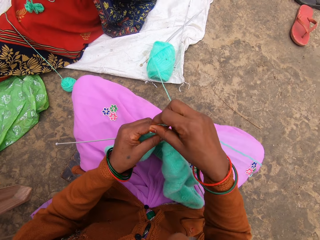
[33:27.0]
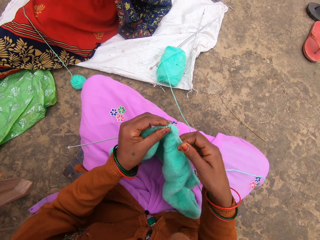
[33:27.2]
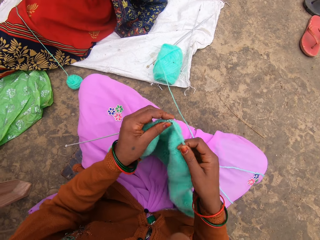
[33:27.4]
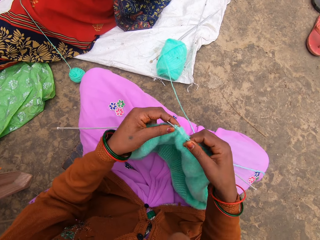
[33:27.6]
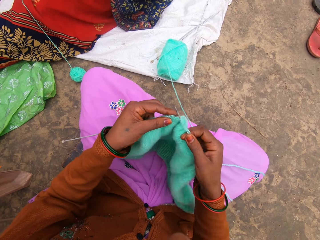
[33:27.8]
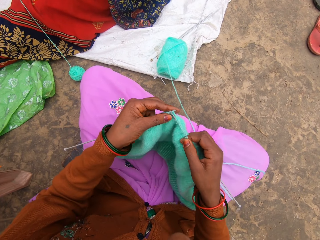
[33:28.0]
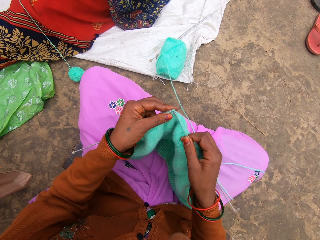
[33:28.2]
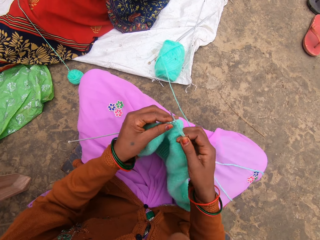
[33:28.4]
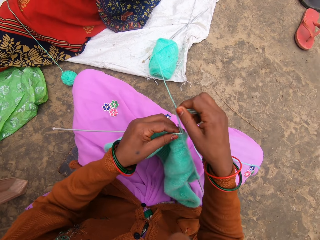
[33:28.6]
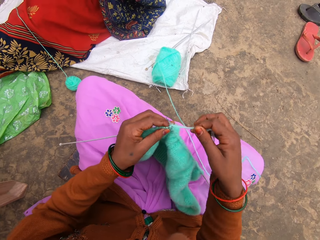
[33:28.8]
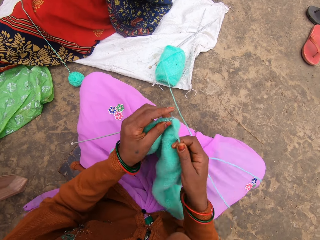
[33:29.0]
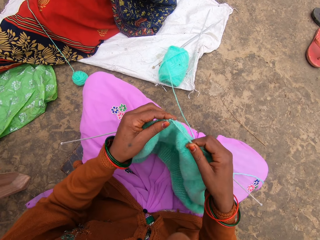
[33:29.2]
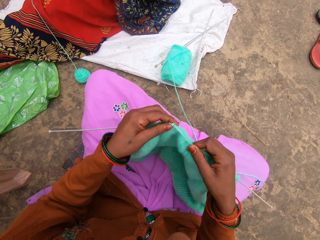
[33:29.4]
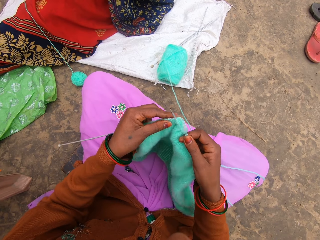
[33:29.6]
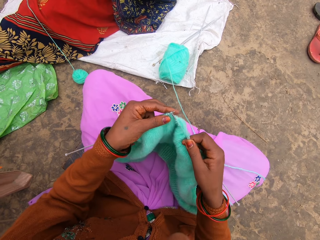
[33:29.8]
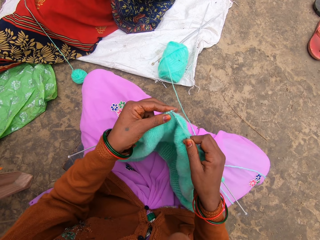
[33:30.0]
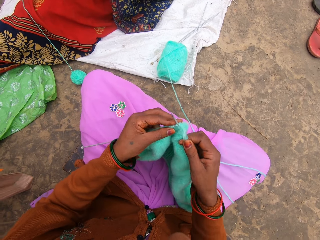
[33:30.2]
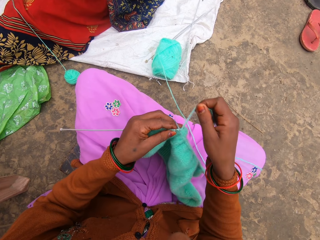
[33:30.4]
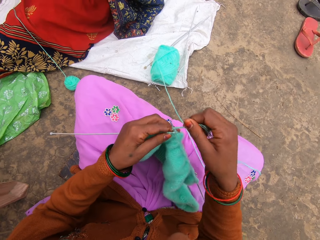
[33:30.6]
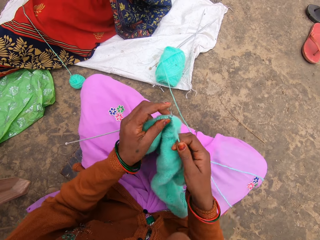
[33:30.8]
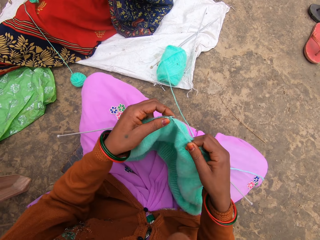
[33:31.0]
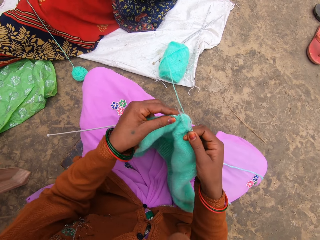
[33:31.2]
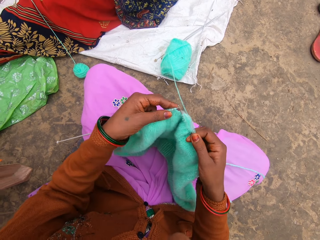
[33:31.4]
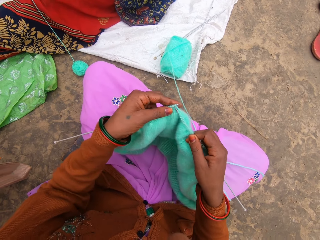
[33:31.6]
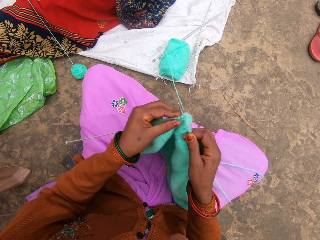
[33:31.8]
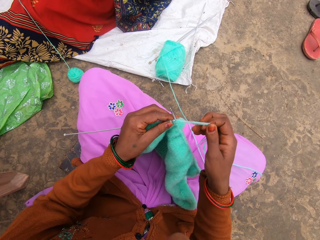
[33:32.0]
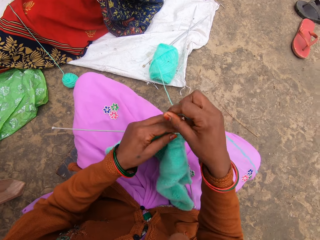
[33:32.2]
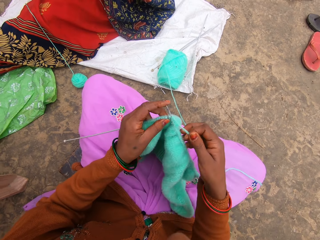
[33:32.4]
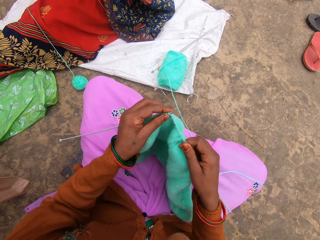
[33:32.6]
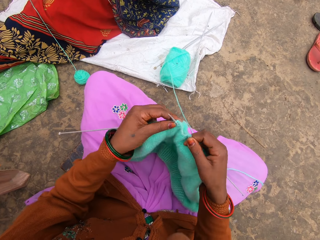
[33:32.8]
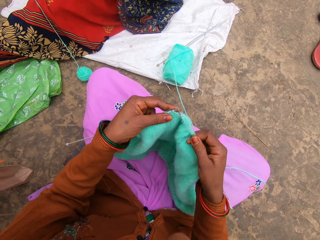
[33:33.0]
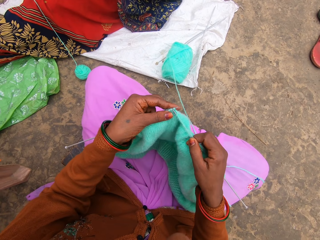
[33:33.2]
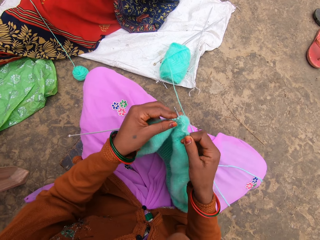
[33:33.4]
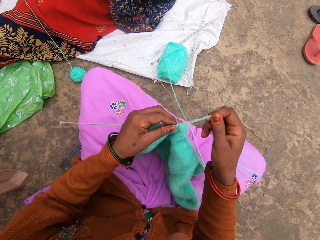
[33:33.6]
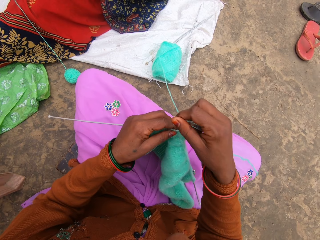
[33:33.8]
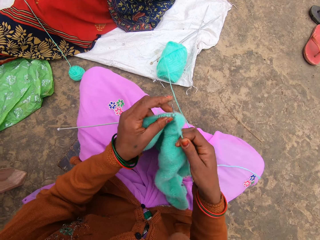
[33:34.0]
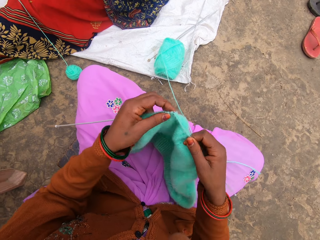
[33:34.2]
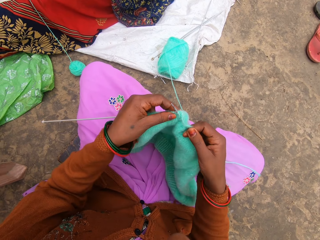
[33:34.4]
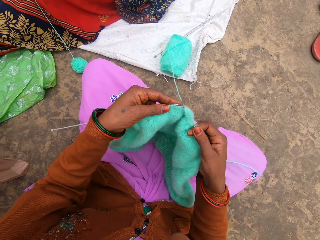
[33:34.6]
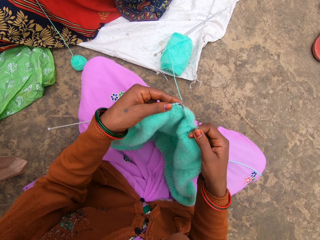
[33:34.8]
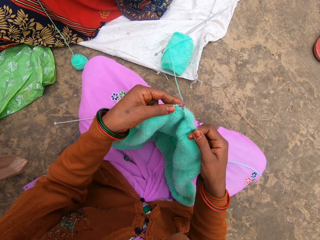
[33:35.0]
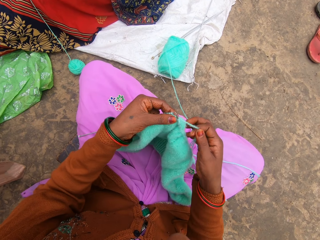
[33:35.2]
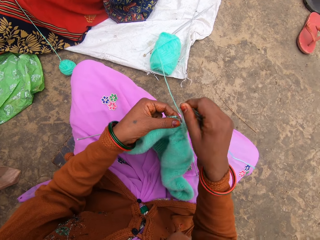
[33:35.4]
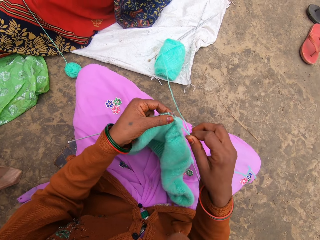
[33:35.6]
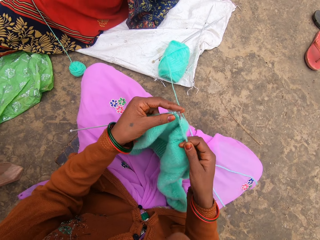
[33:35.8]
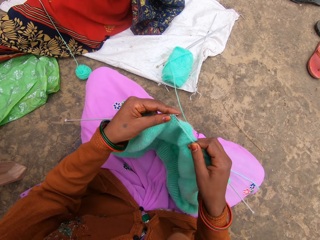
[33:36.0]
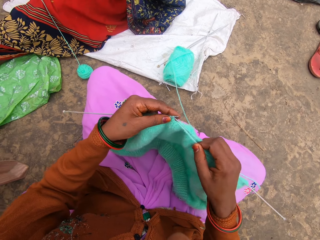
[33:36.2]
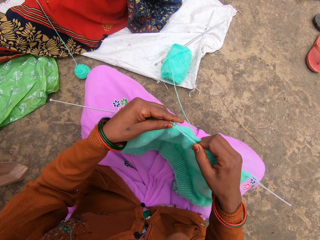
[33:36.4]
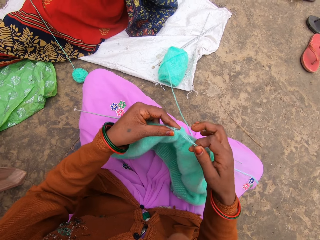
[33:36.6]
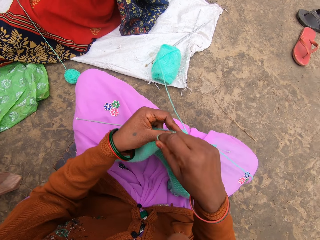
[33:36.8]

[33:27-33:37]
The camera wearer knits.

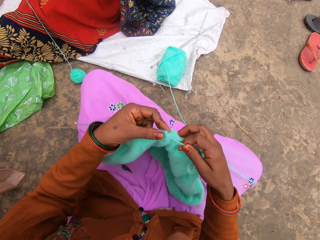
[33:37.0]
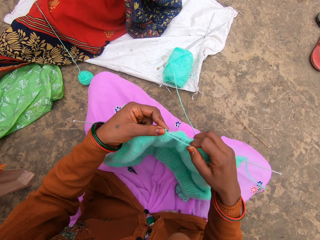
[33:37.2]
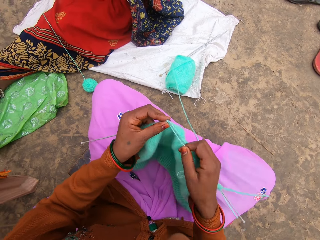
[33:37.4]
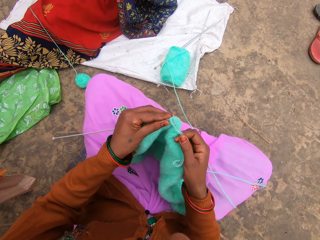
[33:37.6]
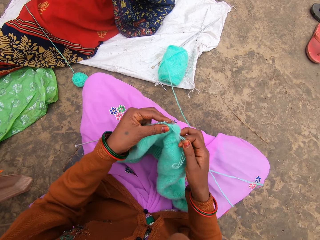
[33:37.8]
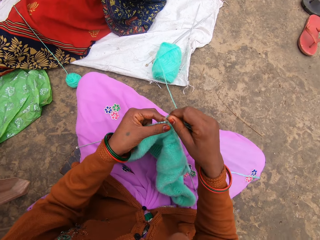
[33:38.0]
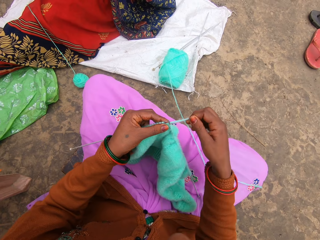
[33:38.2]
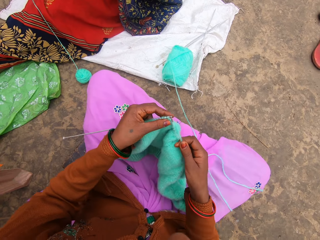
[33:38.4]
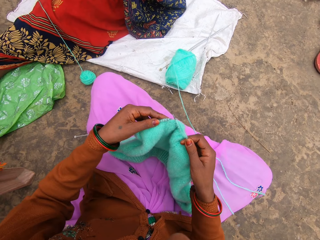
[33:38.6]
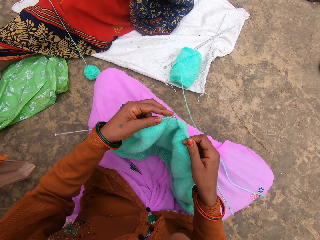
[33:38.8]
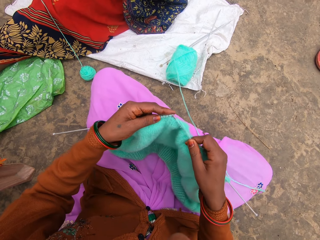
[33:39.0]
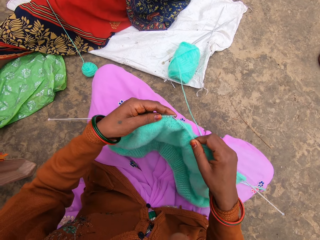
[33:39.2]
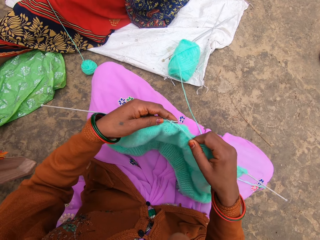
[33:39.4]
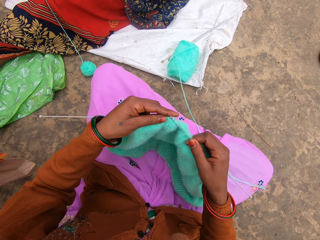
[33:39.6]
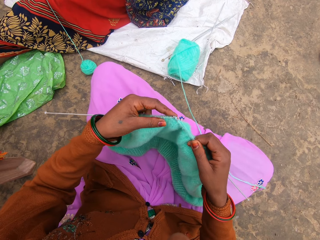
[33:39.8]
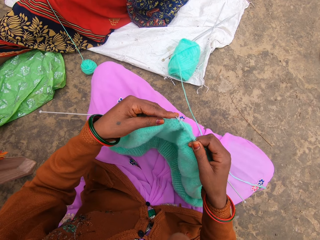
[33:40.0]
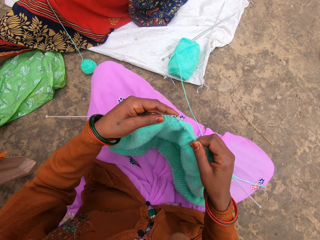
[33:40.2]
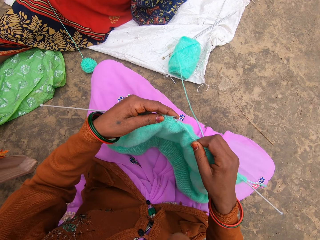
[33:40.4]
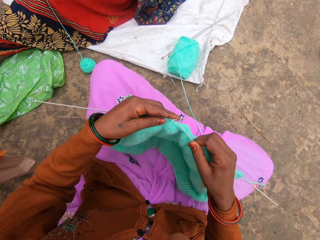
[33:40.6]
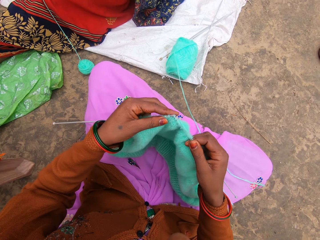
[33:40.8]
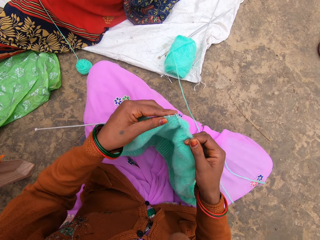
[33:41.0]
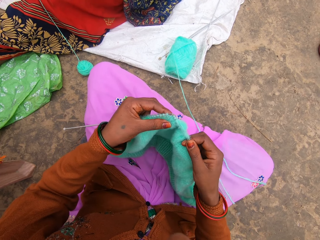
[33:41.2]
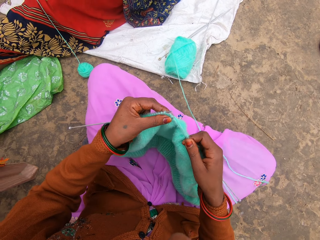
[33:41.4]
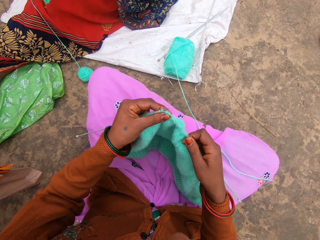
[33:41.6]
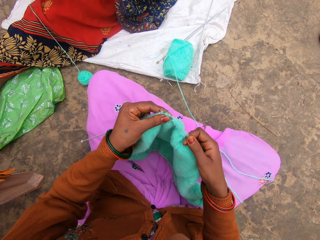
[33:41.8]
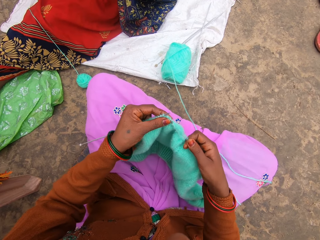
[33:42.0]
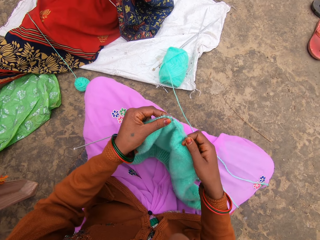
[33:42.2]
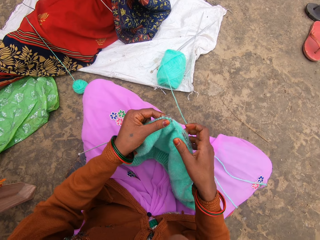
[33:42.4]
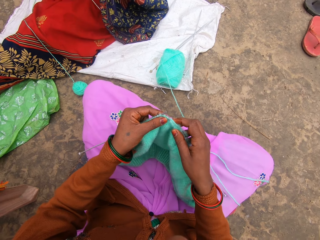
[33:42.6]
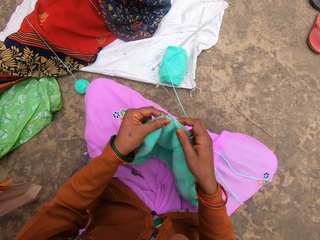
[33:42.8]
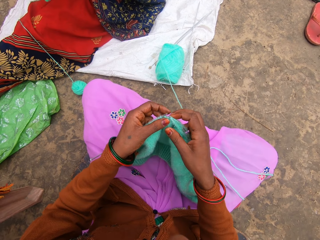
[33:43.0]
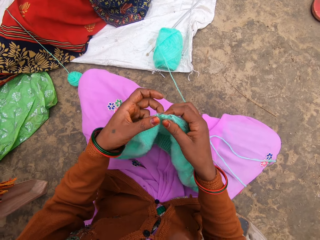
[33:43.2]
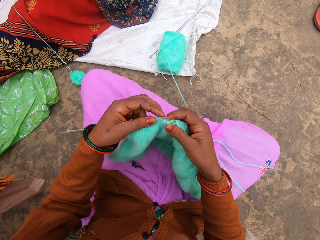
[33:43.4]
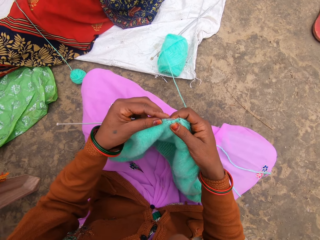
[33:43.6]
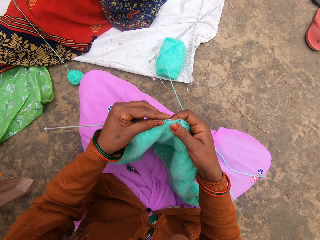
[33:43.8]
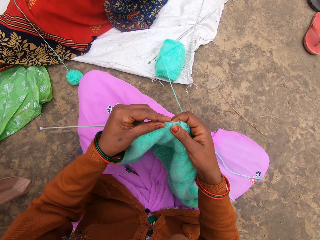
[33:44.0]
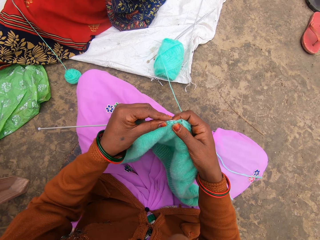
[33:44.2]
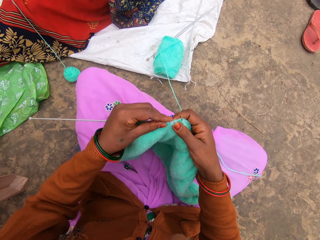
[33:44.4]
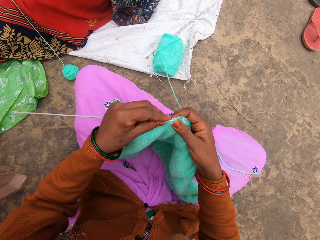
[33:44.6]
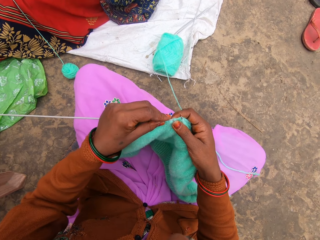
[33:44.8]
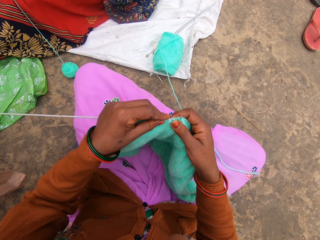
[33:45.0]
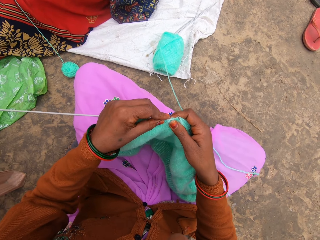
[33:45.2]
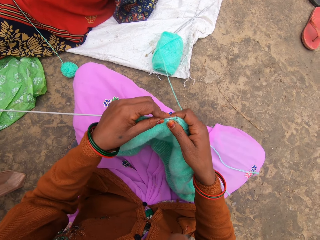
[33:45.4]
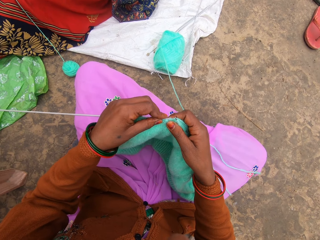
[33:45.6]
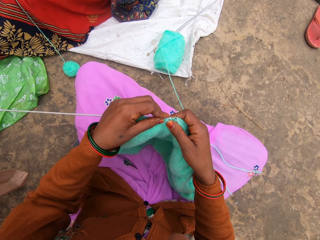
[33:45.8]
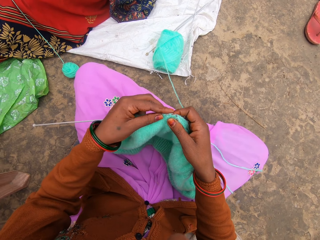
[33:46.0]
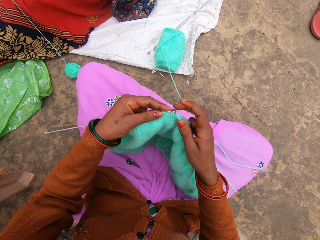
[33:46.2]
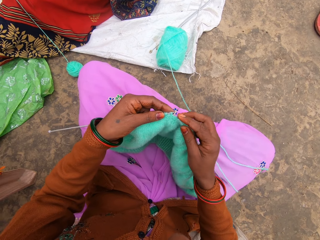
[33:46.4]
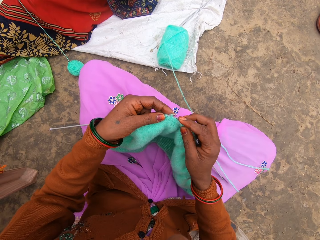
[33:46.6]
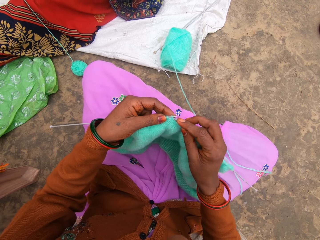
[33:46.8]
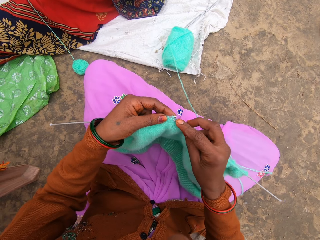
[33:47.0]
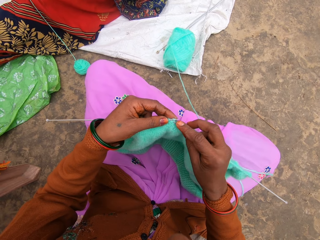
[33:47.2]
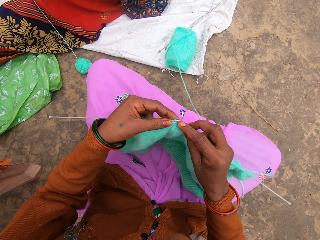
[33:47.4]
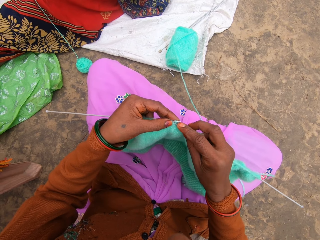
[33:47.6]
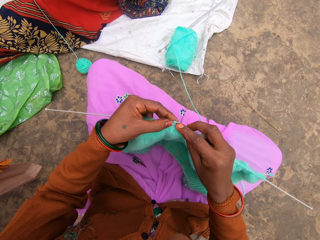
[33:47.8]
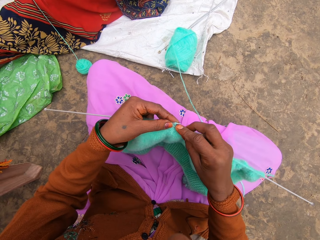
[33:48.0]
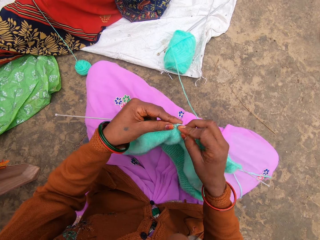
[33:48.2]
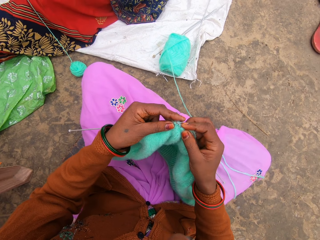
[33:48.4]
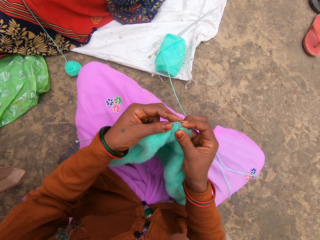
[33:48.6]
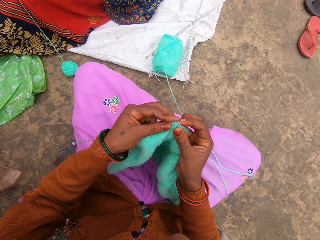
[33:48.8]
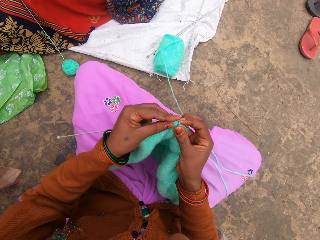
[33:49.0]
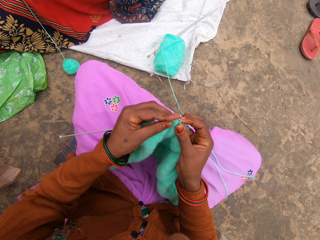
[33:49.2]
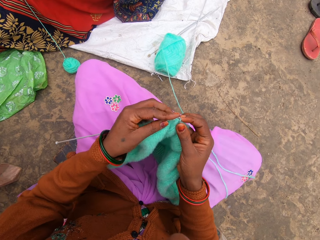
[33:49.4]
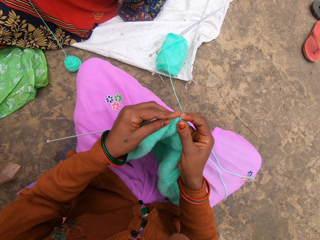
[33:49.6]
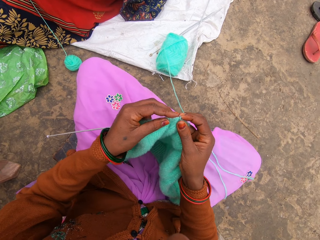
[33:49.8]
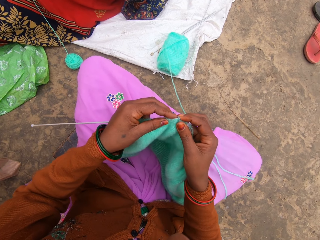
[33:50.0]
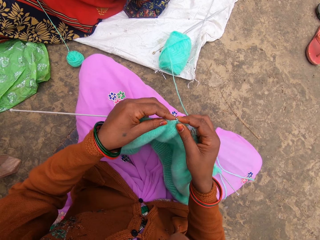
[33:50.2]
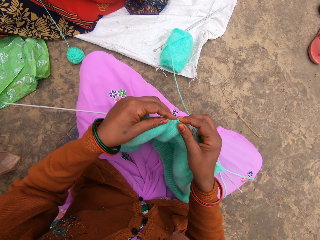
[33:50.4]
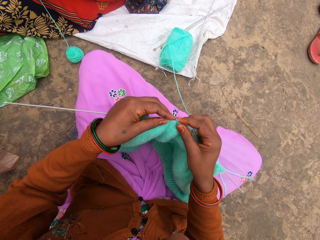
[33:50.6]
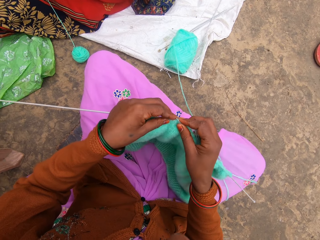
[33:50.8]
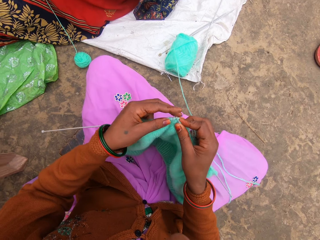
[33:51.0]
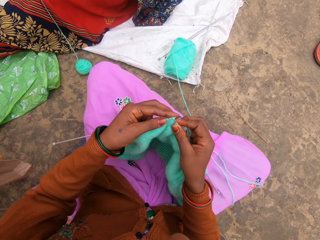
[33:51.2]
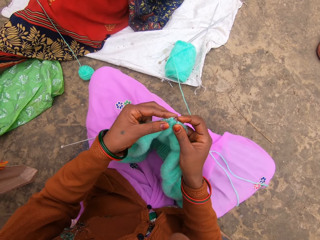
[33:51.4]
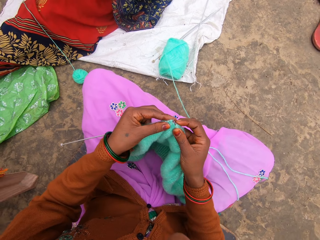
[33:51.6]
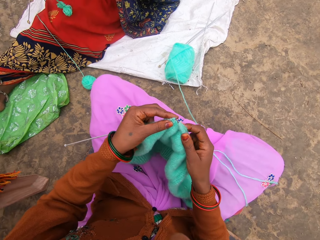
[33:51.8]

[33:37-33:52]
The camera wearer starts to knit. They interact with the woman.
